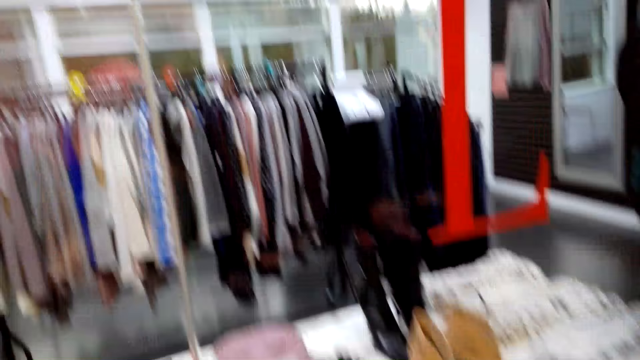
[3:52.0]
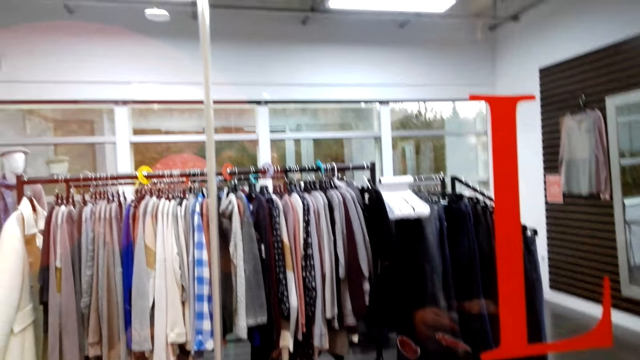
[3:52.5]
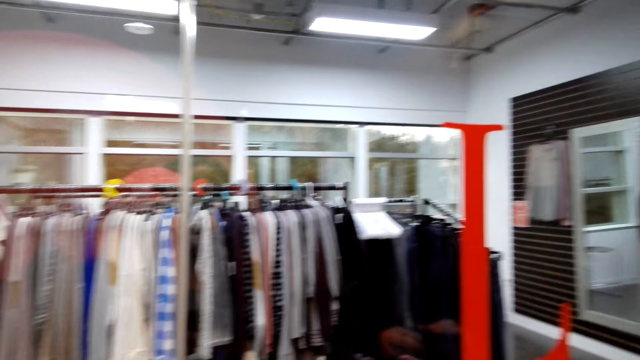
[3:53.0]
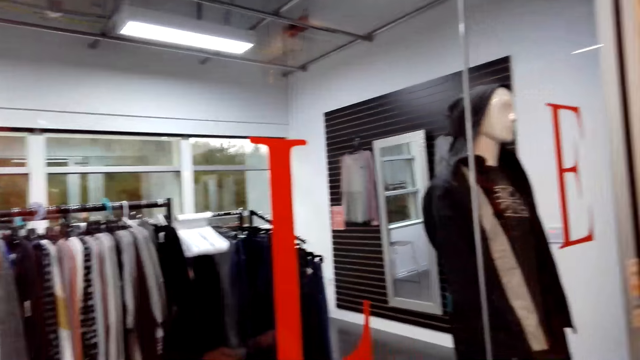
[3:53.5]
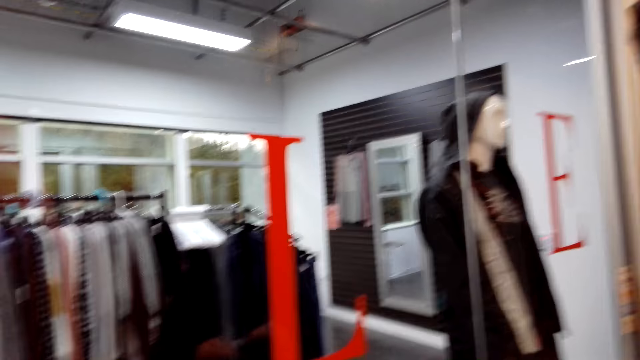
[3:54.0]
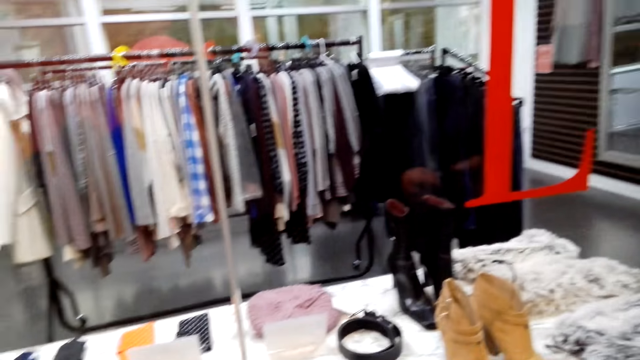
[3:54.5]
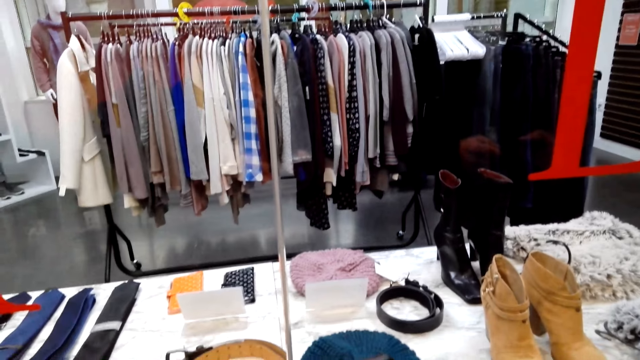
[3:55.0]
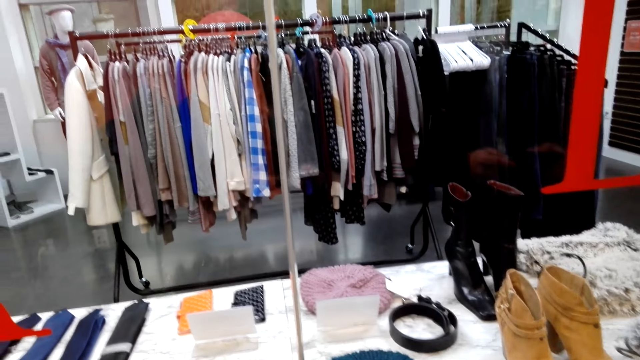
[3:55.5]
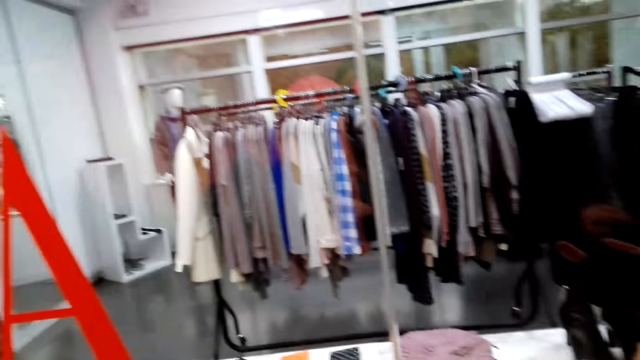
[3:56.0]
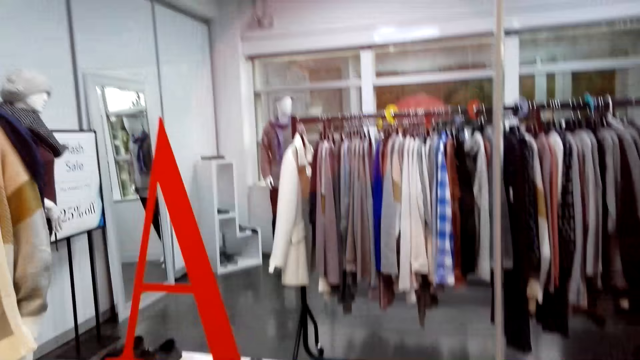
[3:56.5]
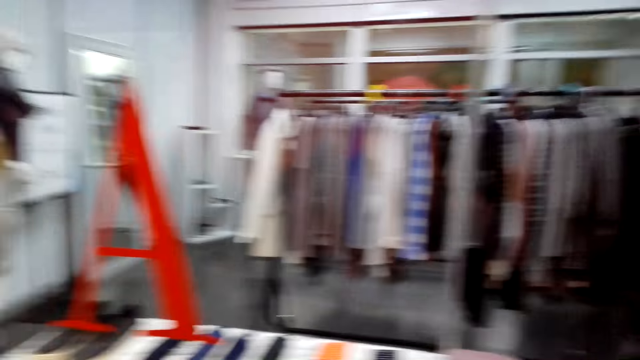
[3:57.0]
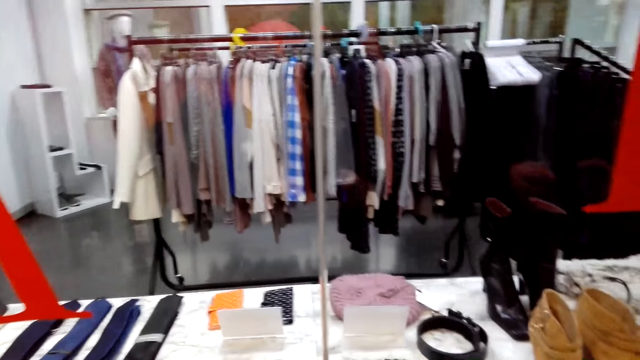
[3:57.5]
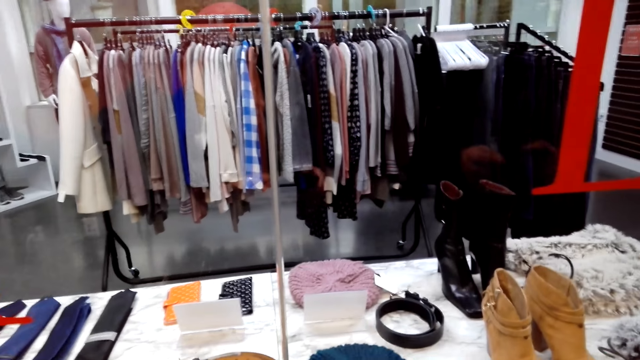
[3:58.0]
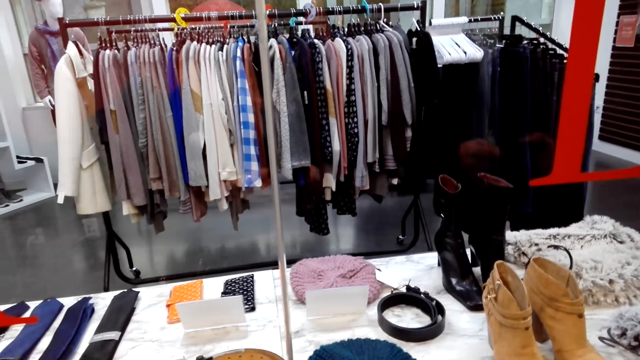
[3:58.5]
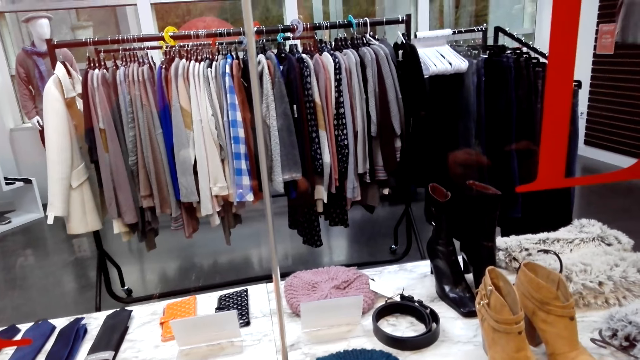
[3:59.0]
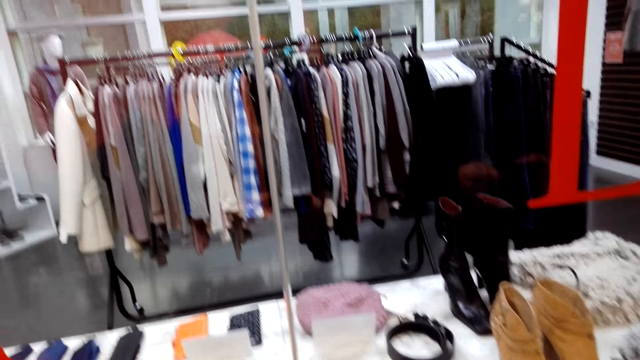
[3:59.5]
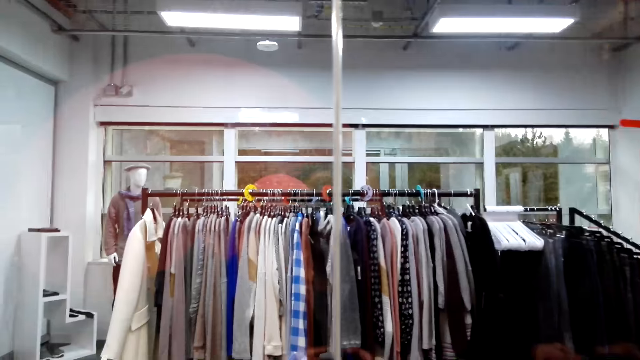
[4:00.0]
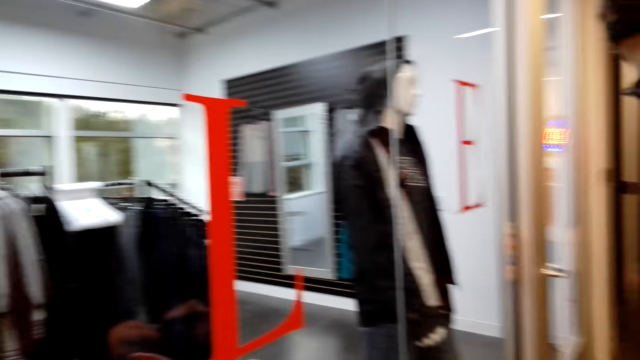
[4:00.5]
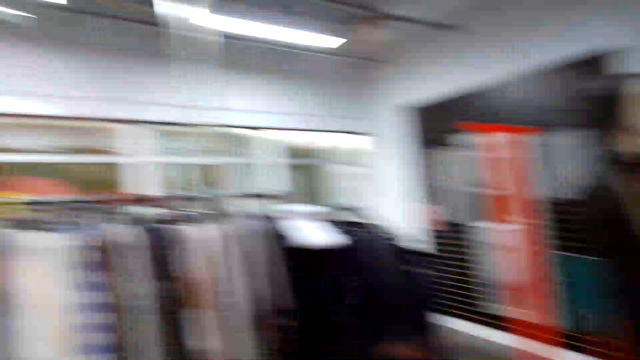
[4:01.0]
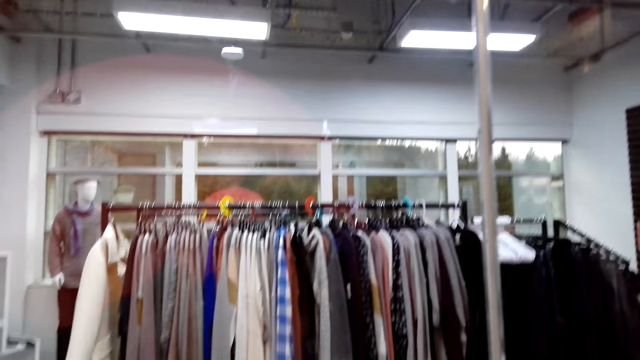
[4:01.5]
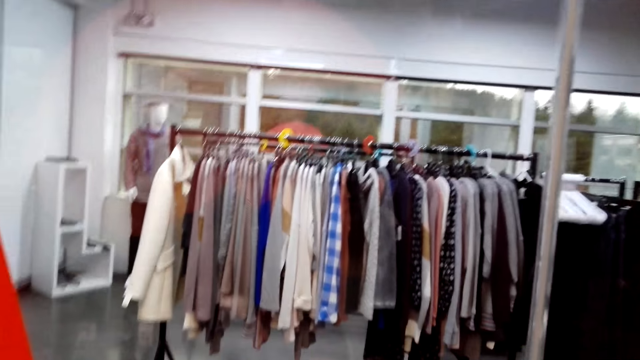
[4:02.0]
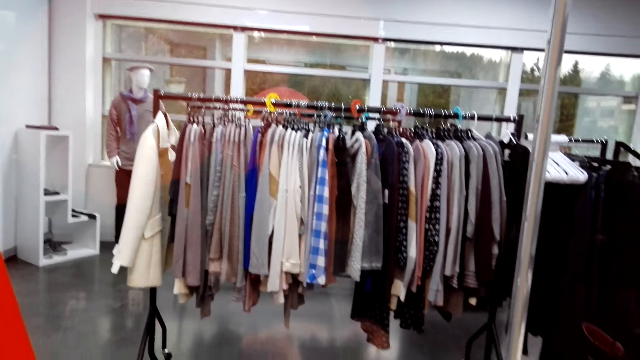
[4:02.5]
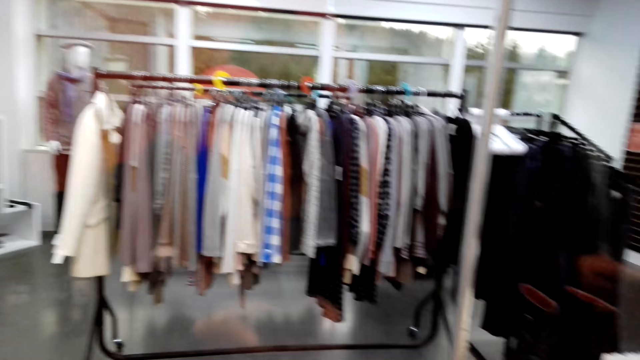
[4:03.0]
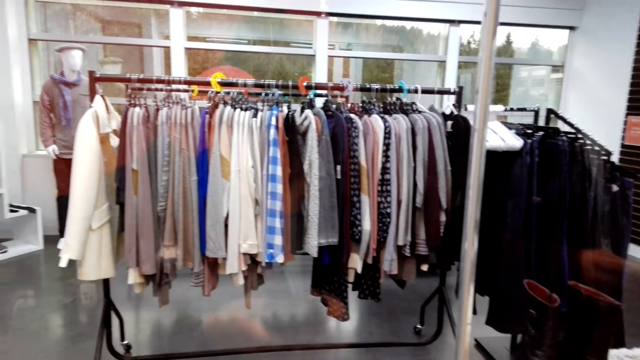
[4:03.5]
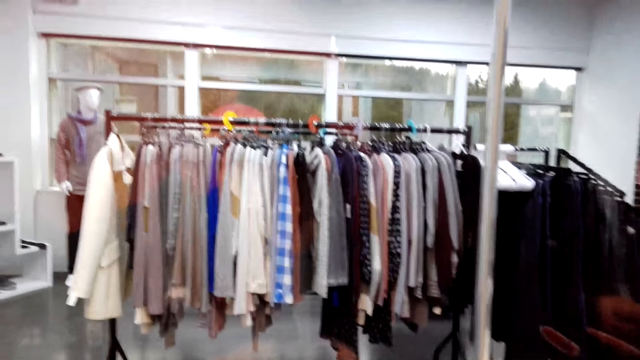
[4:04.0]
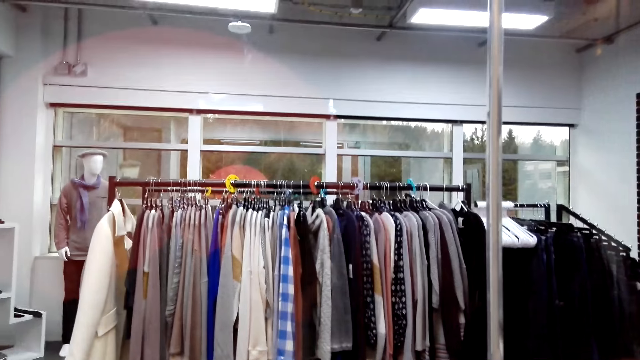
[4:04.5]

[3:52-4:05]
The camera wearer looks at the clothes in the hangers. They converse with a man. The man converses with the camera wearer. The camera wearer converses with the man.

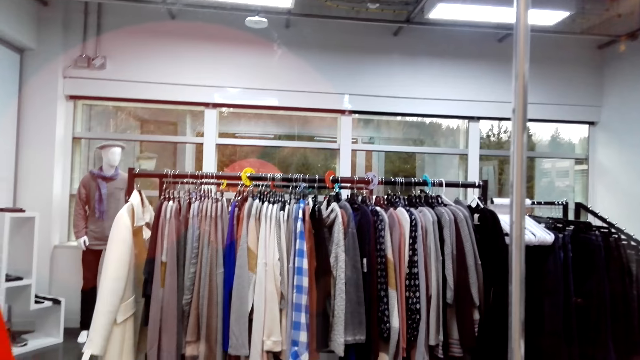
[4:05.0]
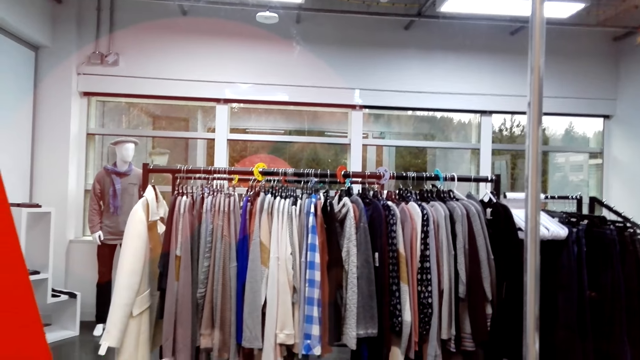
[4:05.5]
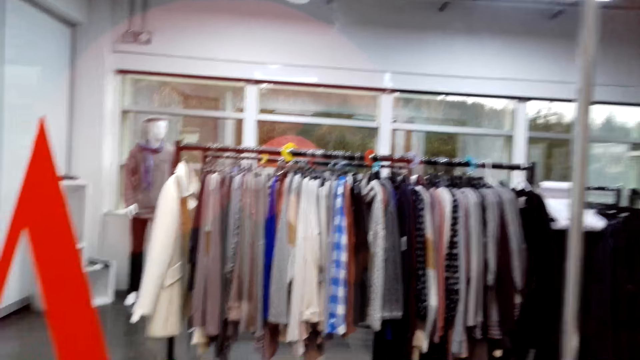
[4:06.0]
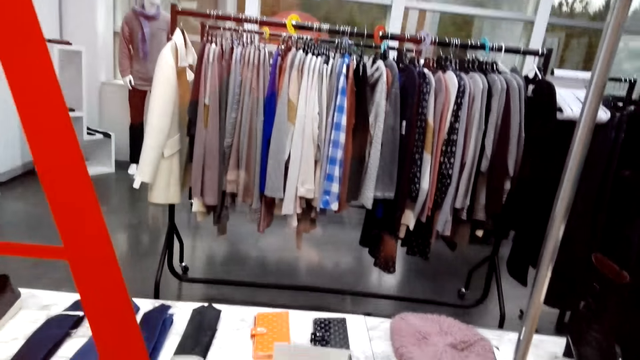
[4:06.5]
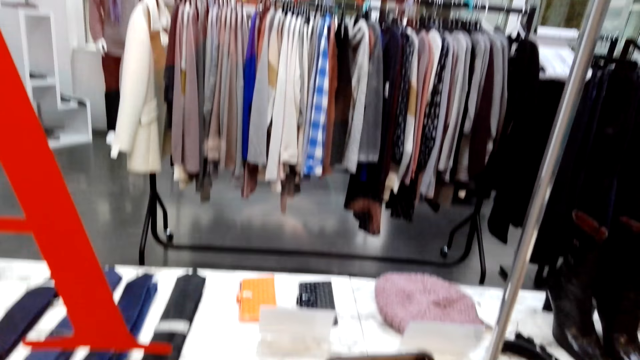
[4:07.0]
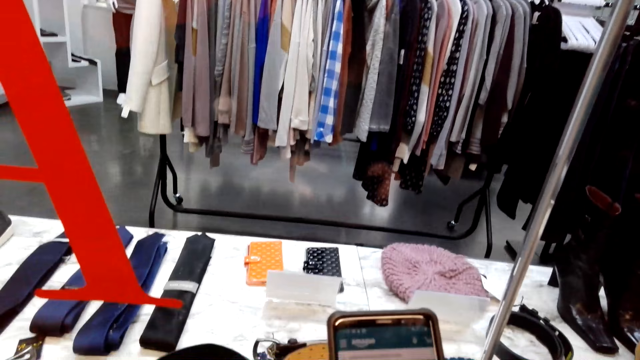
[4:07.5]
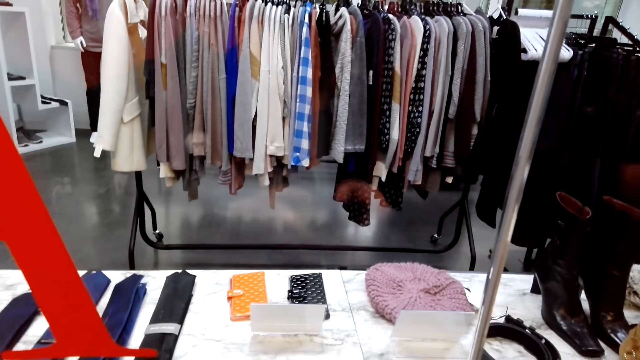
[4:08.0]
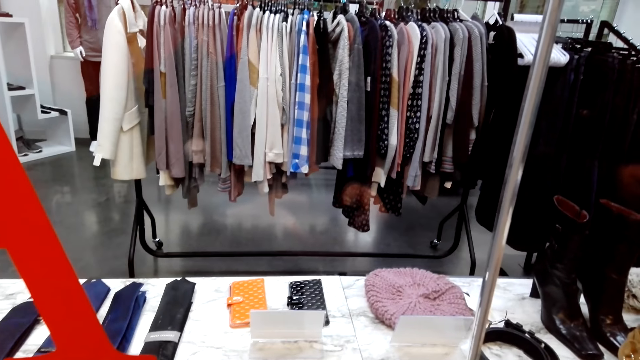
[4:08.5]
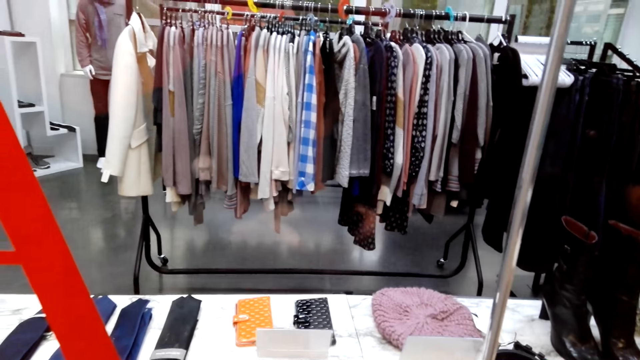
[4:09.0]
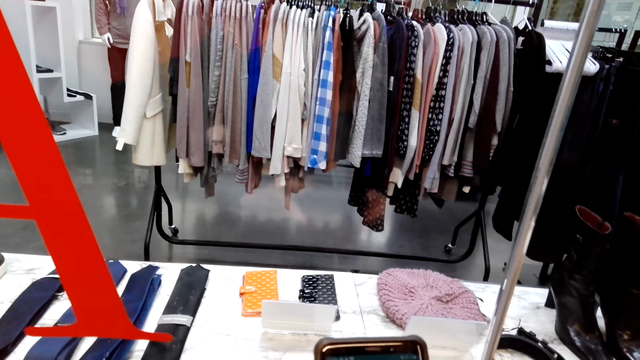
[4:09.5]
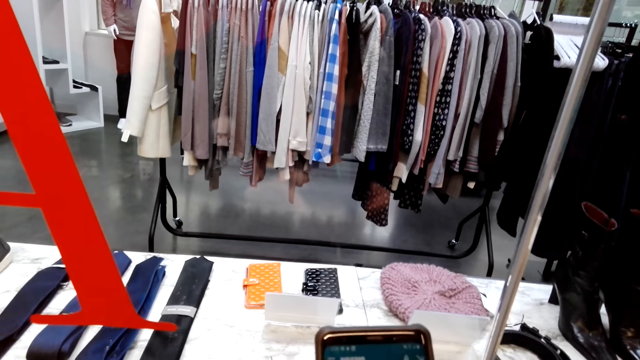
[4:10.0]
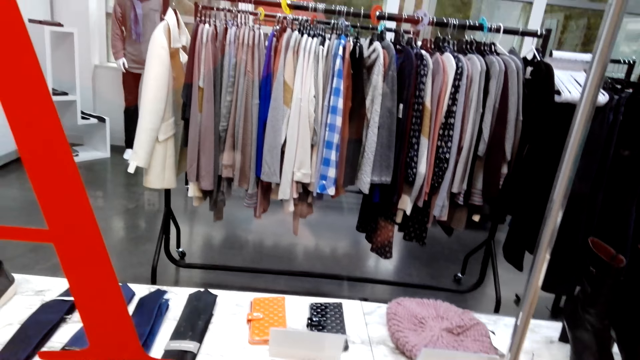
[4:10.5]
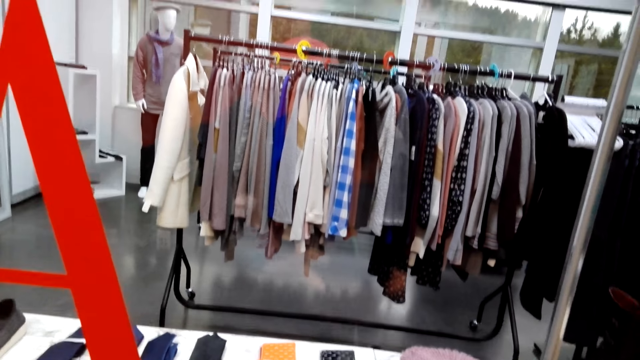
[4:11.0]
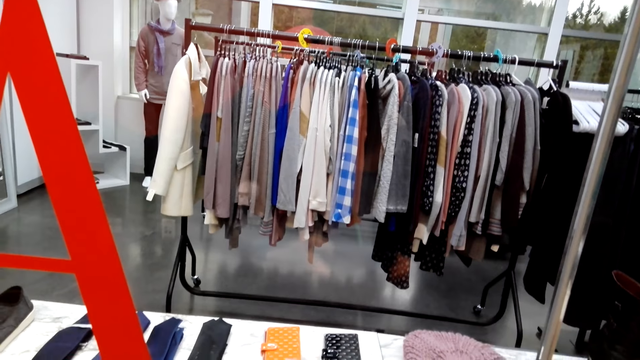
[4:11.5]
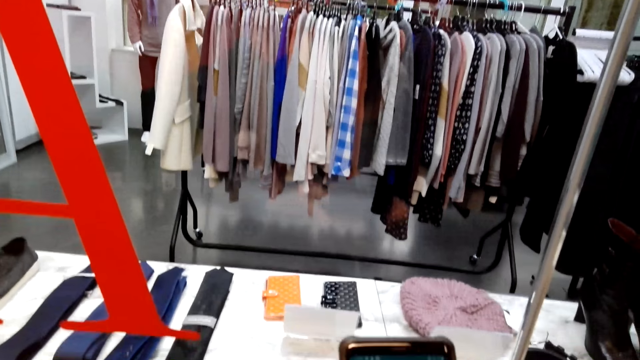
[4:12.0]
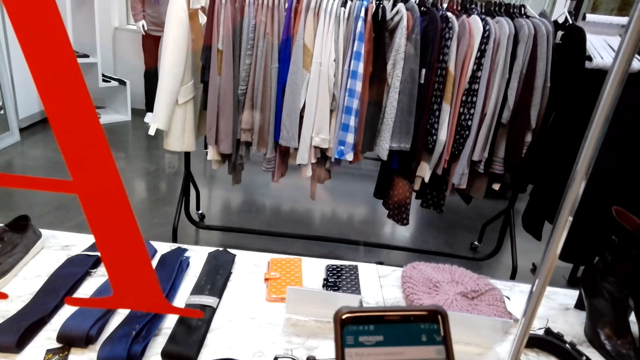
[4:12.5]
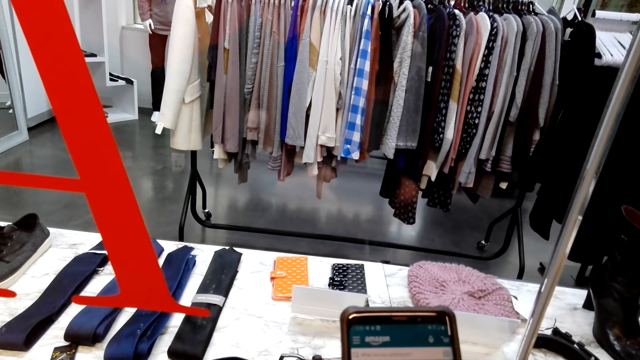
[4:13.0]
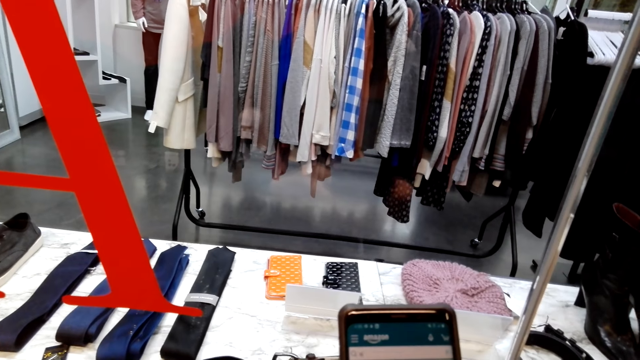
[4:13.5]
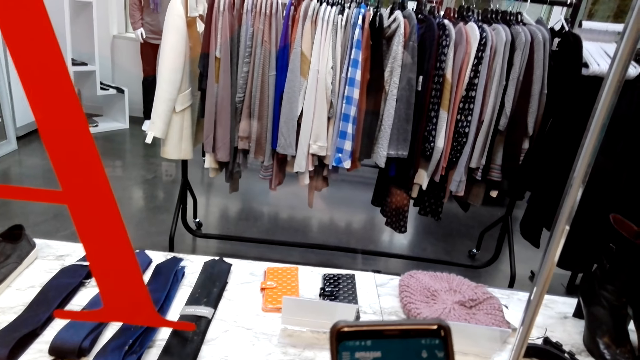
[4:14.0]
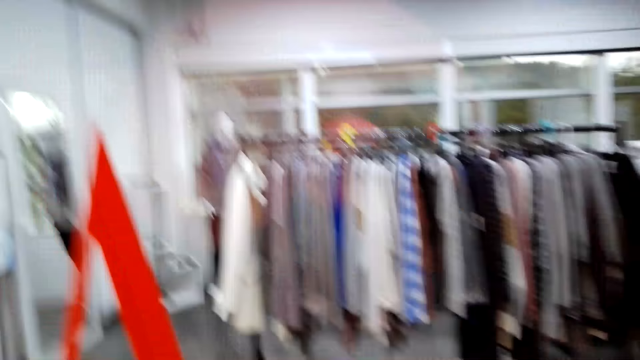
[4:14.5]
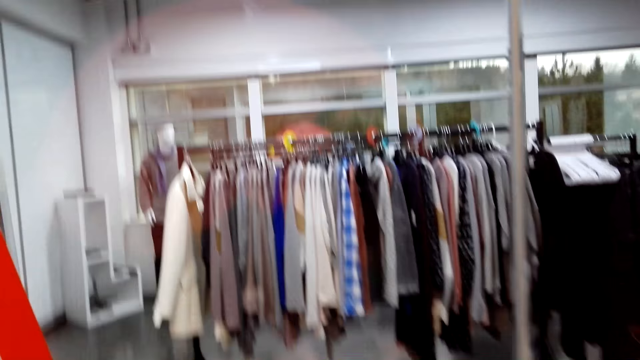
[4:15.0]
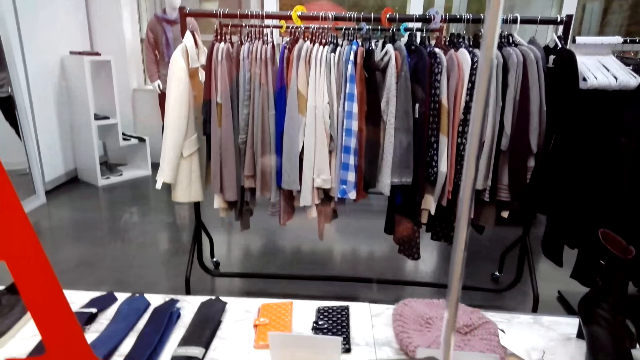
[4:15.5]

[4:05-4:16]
A man converses with the camera wearer. The camera wearer operates a phone. They hold the phone. They converse with the man.
